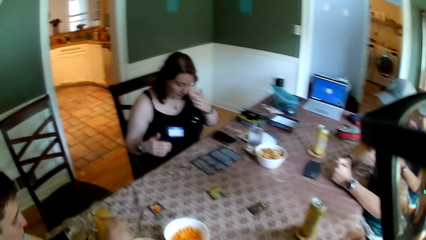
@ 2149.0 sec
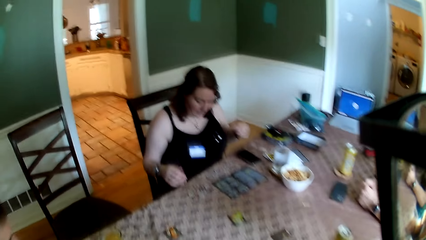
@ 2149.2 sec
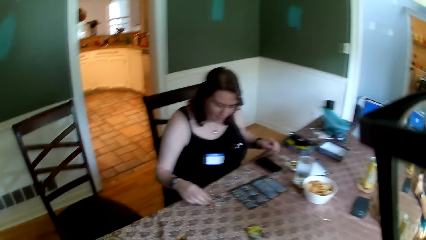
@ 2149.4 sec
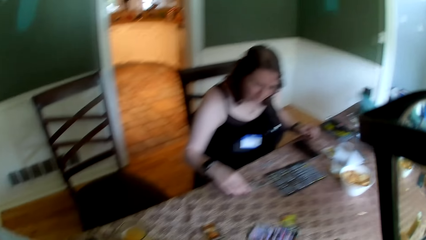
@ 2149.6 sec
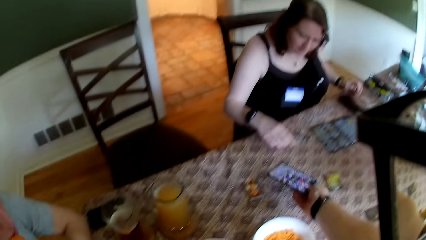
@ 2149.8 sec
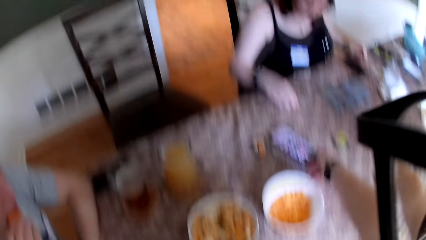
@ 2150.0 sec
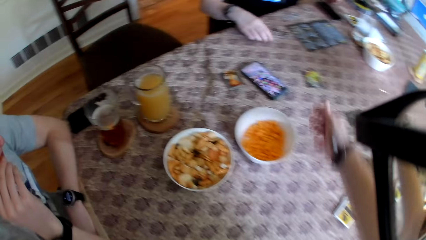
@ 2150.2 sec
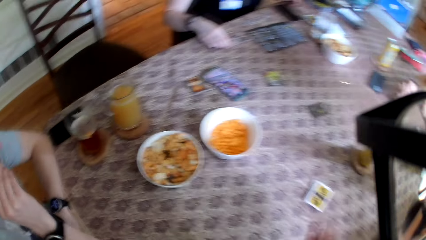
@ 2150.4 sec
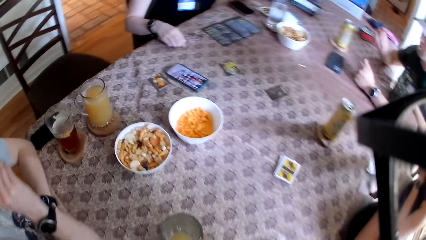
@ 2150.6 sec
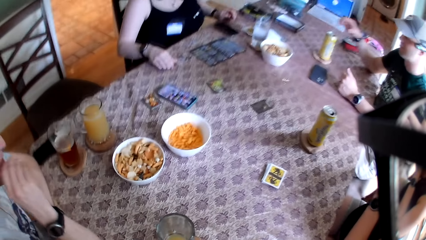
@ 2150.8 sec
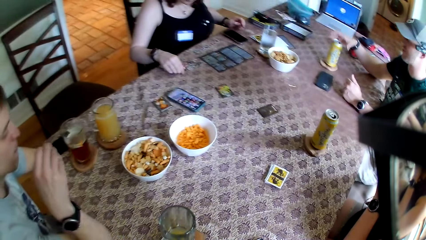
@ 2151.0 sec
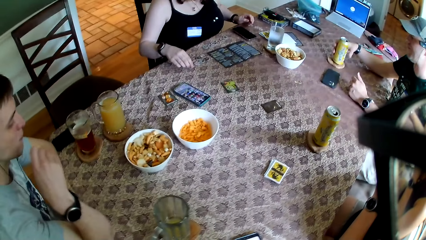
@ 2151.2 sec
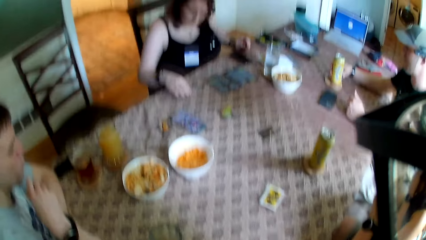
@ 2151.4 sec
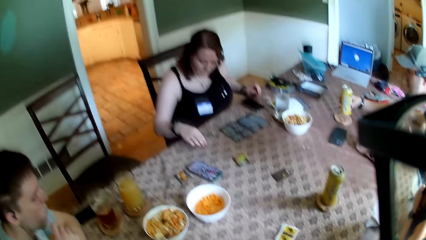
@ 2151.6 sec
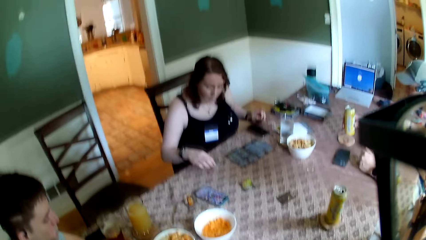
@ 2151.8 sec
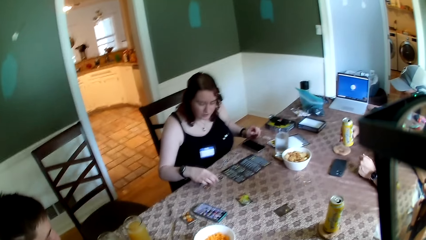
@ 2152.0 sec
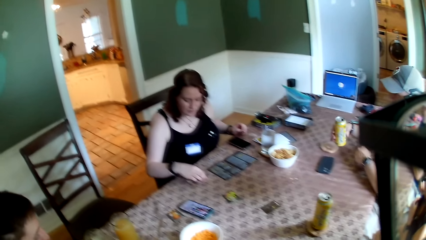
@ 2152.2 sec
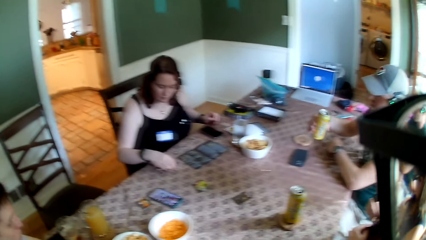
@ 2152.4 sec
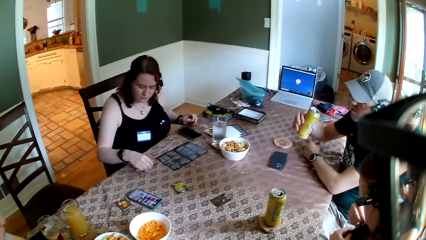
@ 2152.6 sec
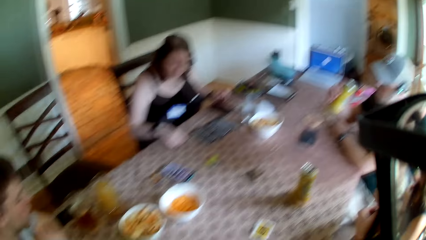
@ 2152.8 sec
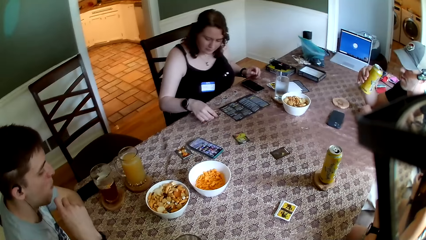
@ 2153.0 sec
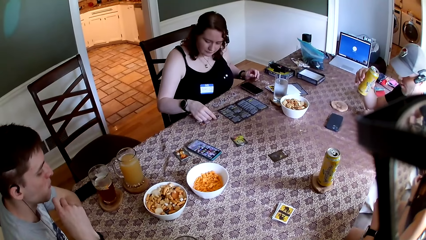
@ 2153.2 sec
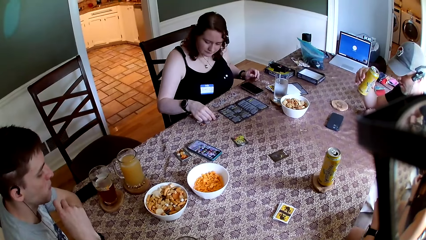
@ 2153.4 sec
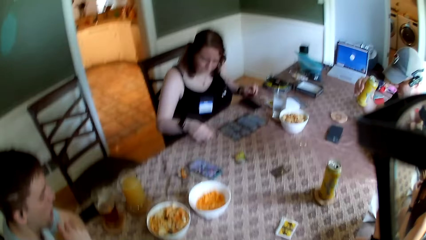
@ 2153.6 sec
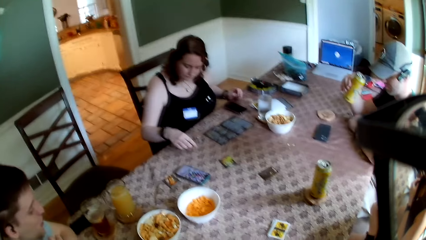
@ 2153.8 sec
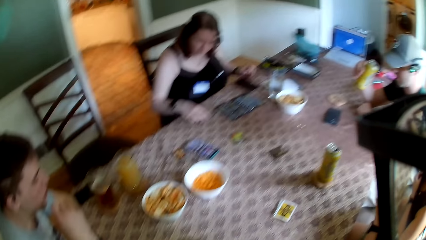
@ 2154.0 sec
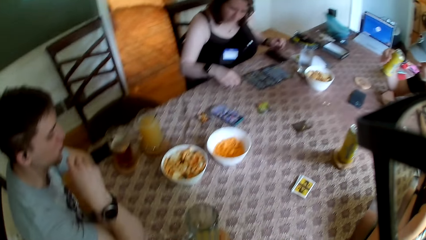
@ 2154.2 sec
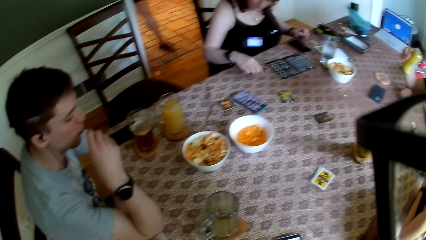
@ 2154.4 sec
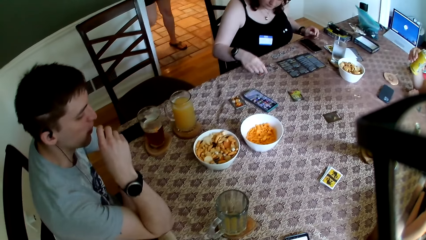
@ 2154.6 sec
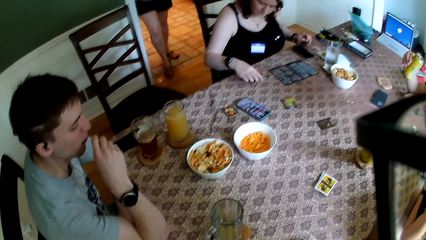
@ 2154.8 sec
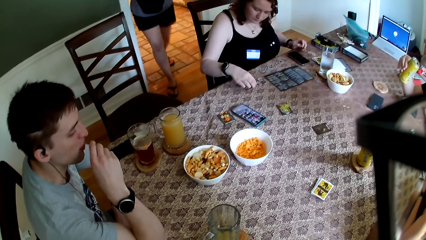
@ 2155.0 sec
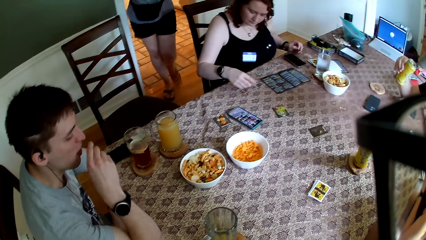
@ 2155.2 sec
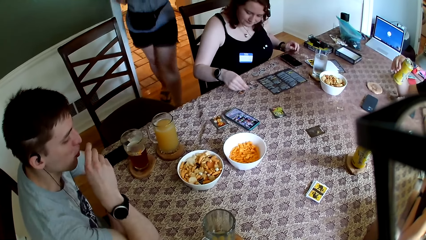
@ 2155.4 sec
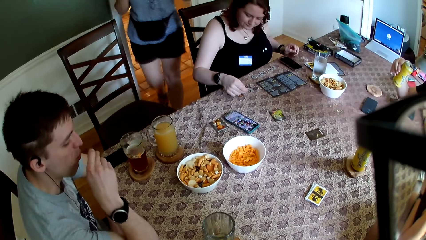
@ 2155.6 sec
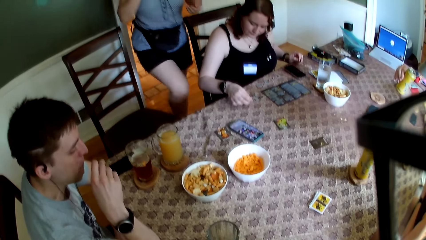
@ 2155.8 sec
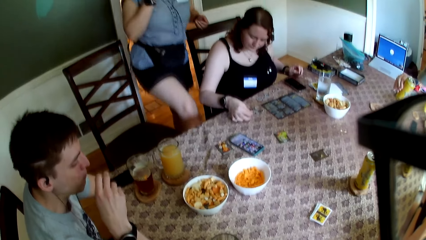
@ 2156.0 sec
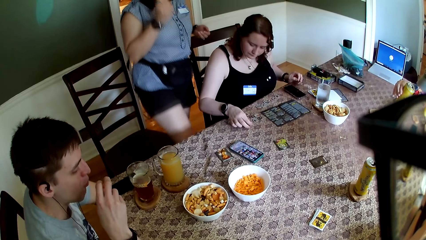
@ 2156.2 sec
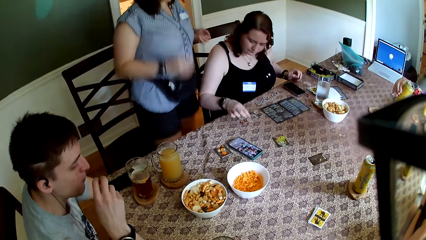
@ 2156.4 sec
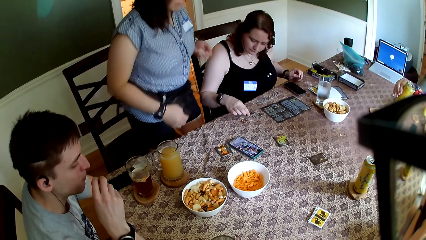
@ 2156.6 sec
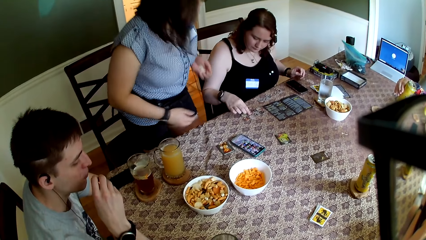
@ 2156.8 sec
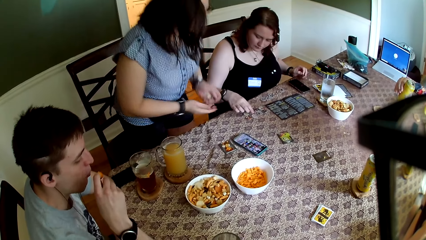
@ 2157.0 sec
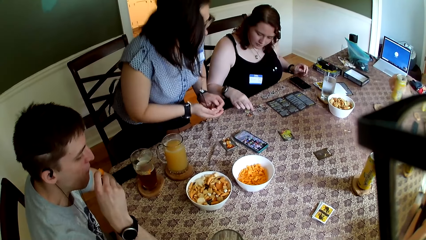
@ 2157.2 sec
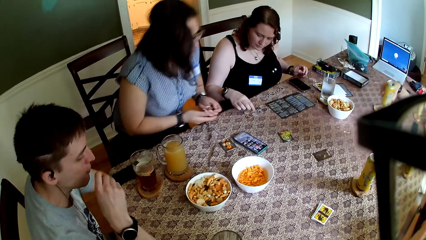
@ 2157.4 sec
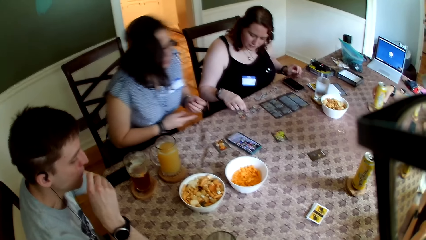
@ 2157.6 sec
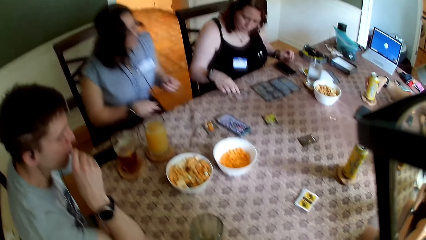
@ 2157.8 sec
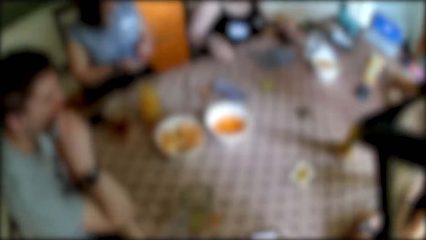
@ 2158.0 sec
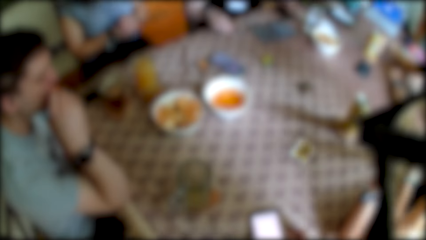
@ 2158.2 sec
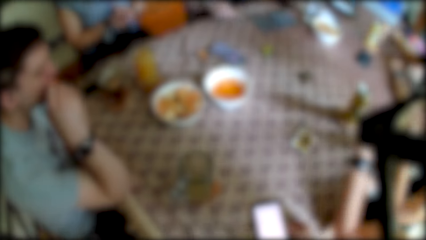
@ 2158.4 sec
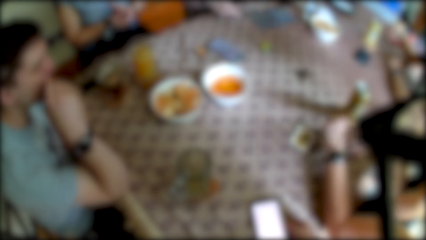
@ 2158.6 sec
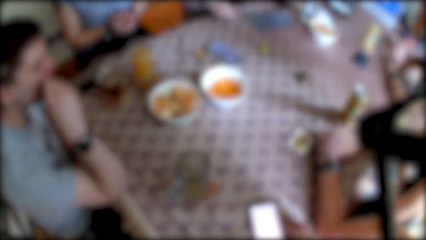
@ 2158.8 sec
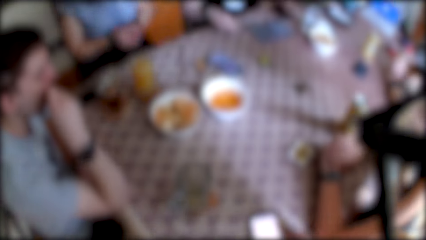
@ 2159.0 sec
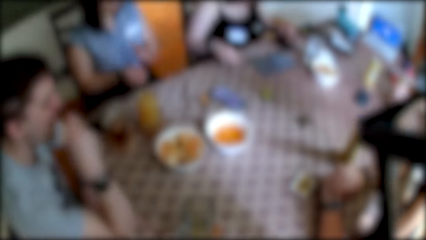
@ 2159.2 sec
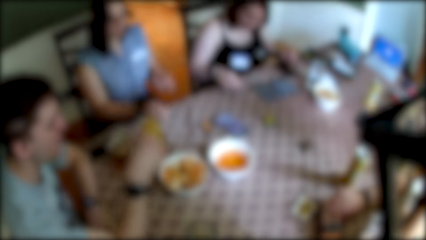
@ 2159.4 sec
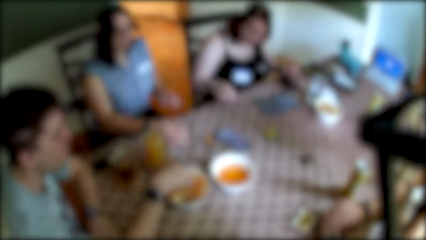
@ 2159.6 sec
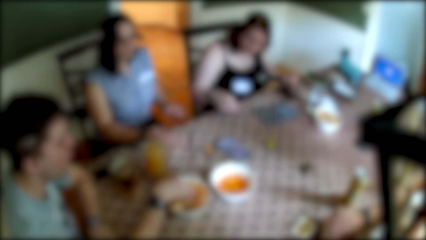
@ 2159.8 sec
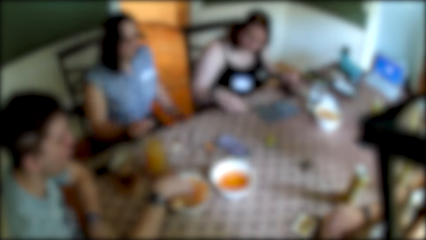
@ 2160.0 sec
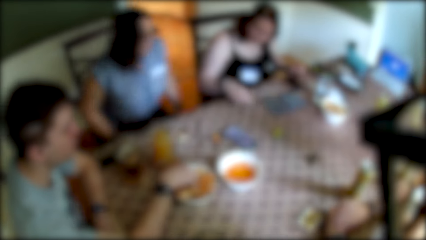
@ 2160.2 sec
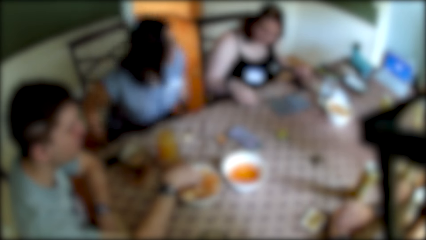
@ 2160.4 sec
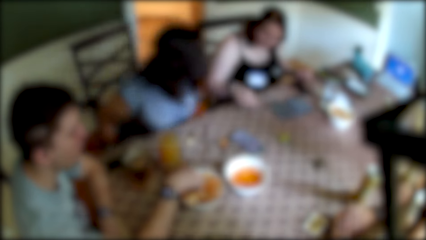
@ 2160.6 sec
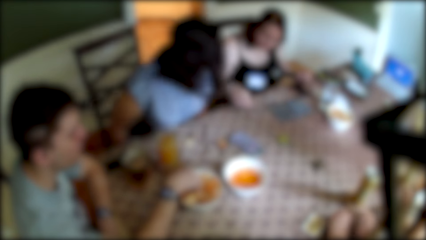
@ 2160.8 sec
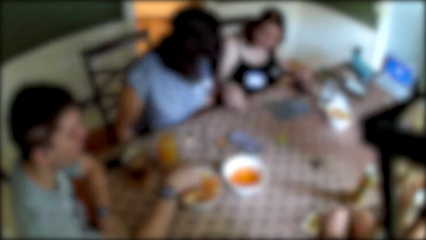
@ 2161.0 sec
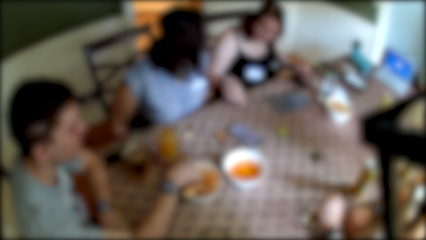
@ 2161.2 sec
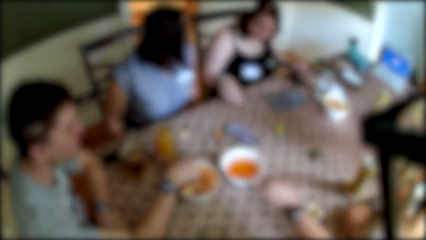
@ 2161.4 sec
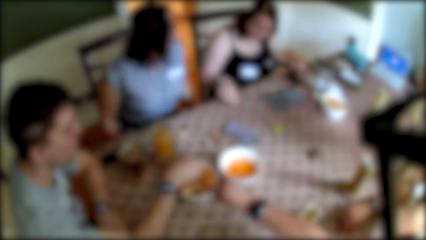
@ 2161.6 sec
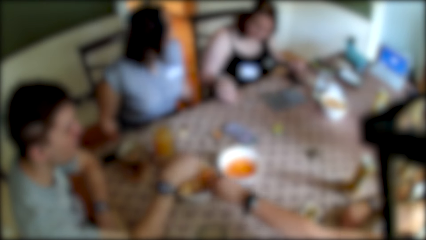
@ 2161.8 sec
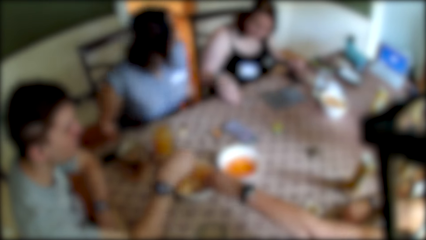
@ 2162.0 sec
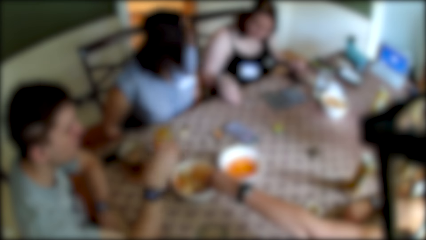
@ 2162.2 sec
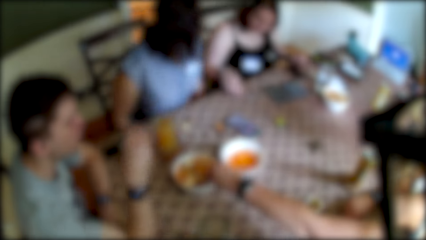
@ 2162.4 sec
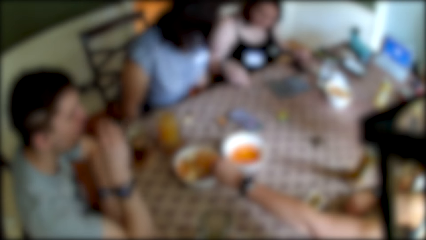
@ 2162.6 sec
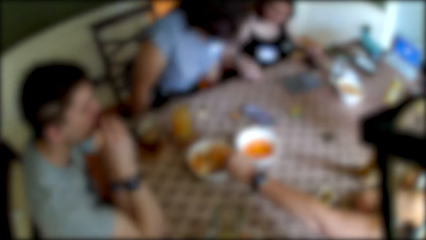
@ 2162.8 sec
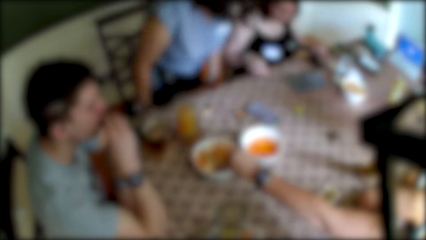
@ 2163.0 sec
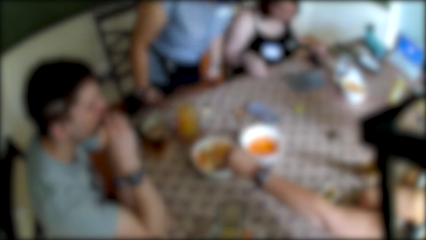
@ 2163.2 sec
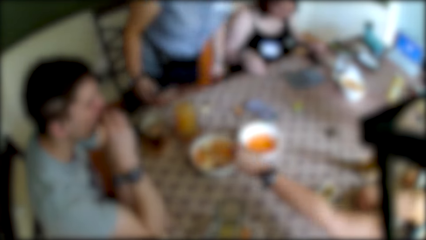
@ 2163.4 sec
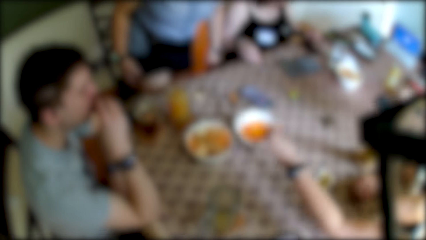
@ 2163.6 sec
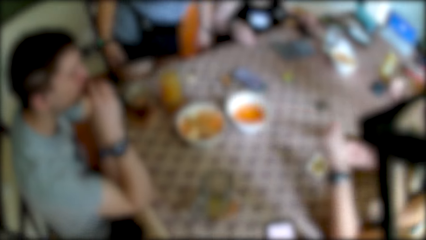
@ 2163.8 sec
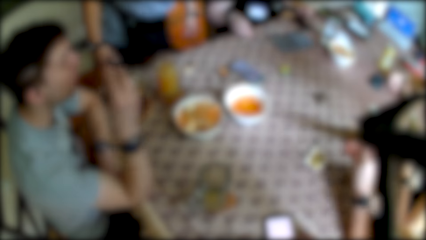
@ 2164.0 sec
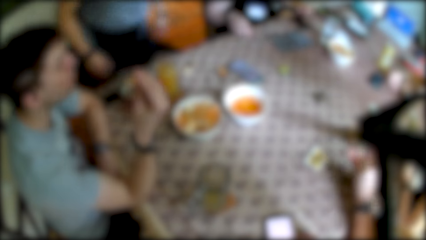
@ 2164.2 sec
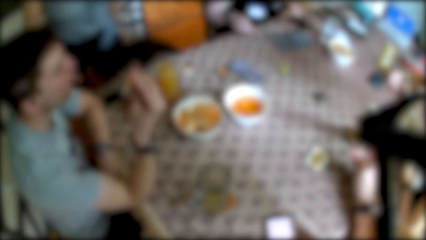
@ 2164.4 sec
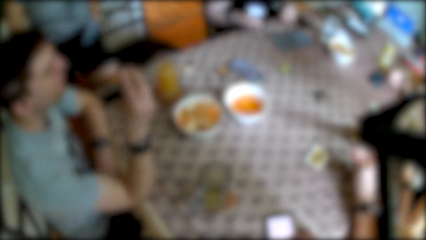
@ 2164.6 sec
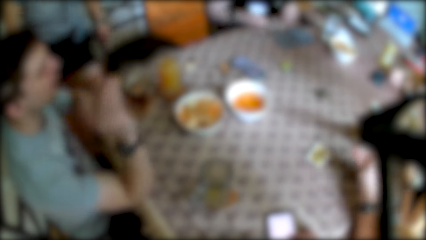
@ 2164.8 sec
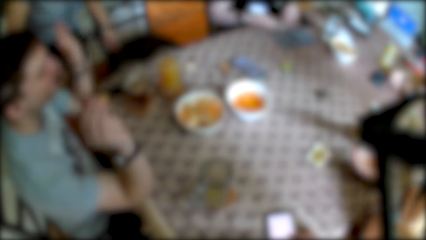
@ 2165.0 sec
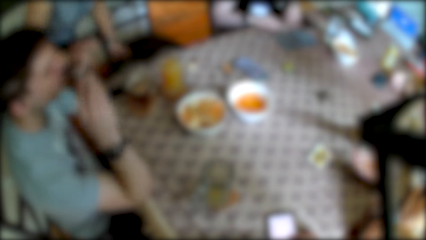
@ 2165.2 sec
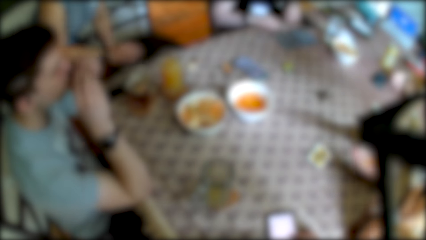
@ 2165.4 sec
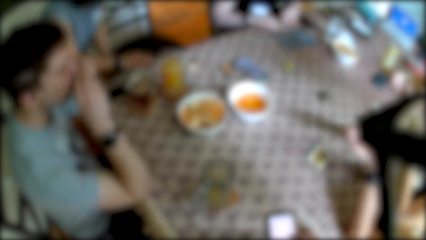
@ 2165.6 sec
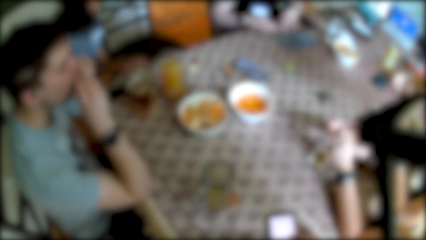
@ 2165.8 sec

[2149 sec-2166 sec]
The camera wearer drops the phone on the table with his right hand. A man picks up a can from a coaster on the table with his right hand. The camera wearer looks around. The man drinks beer from the can with his right hand. A woman walks into the dining. Another woman adjusts some tokens on the table with her right hand. The first woman sits on the chair. The man drops the can on the coaster on the table with his right hand. The first woman drops the token on the table with her left hand. The camera wearer looks around. The first woman adjusts the chair with both hands. A third woman picks biscuits from the bowl on the table with her left hand.
